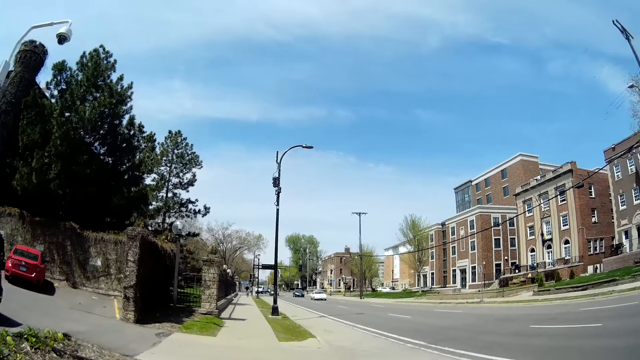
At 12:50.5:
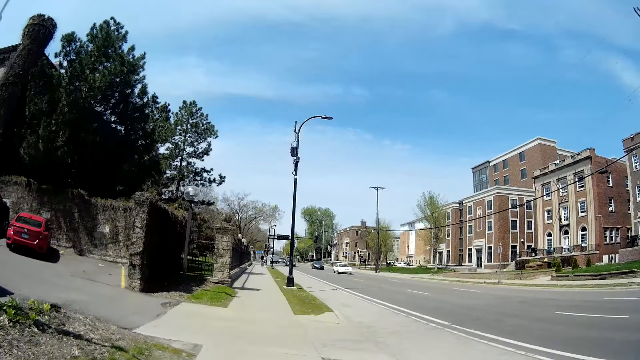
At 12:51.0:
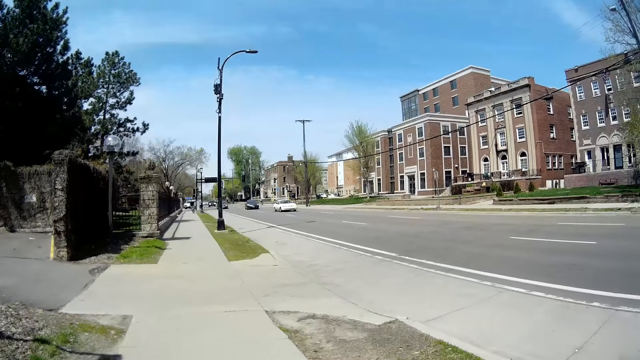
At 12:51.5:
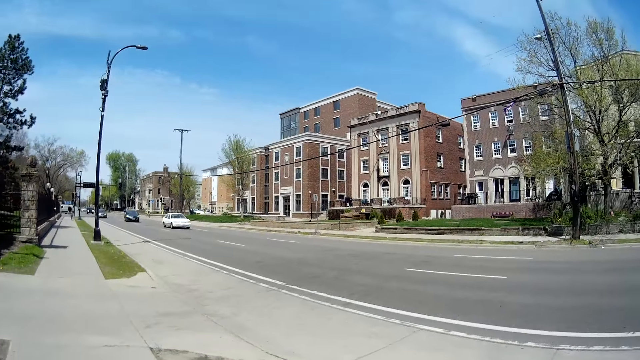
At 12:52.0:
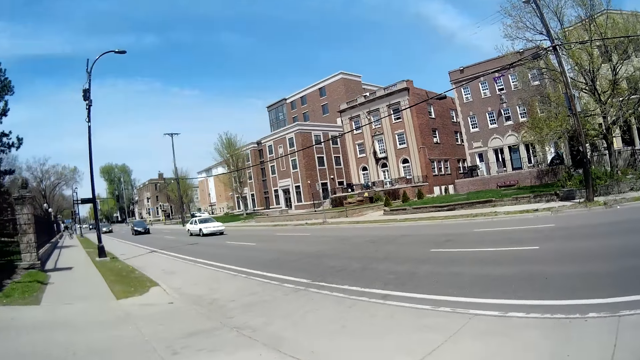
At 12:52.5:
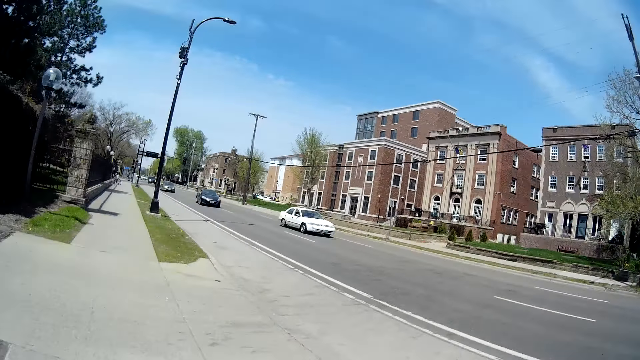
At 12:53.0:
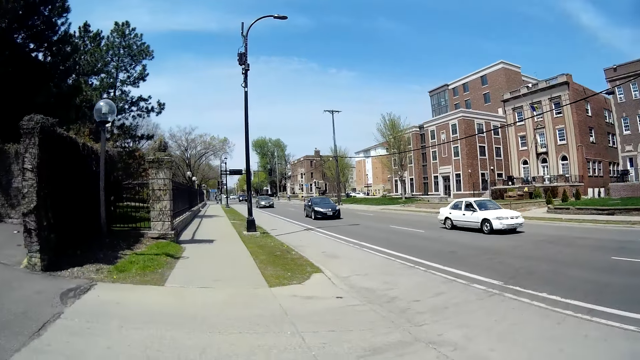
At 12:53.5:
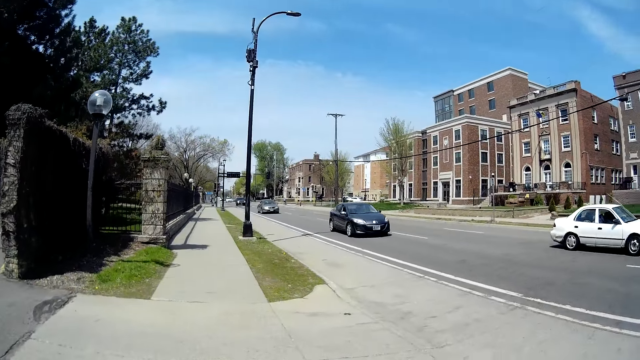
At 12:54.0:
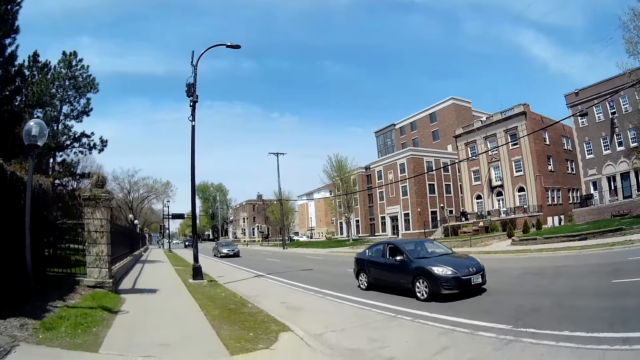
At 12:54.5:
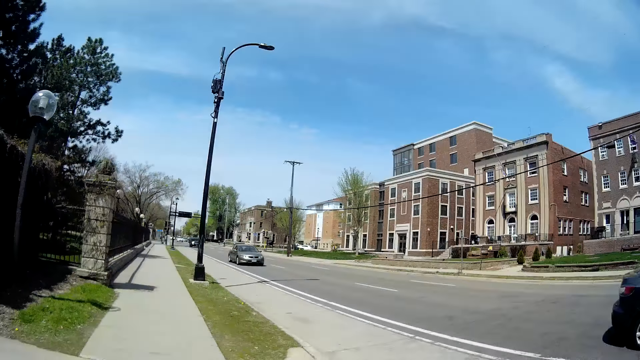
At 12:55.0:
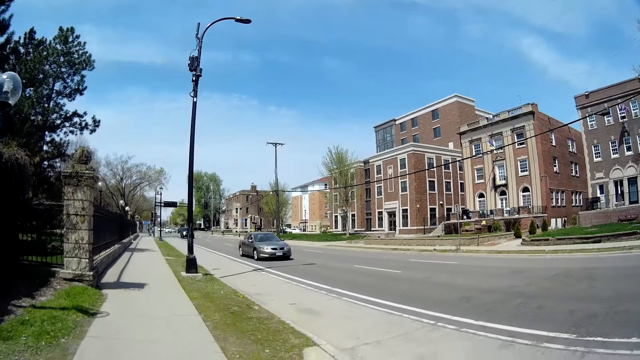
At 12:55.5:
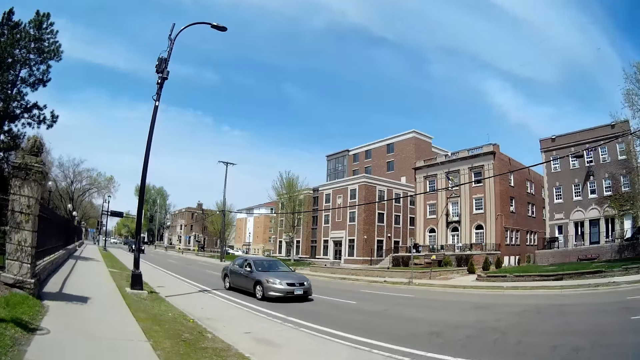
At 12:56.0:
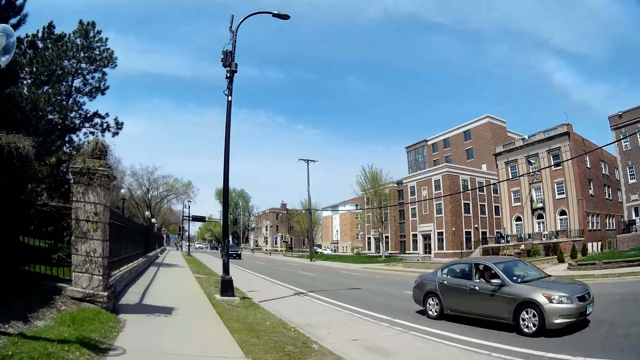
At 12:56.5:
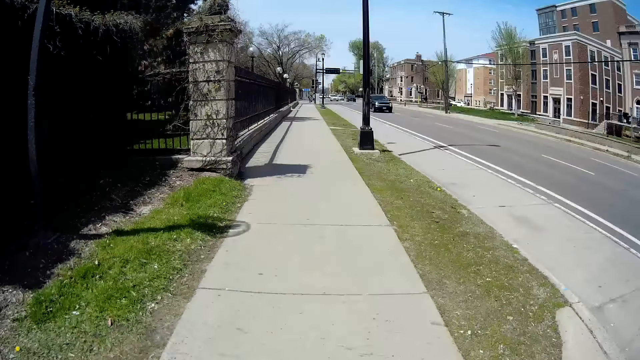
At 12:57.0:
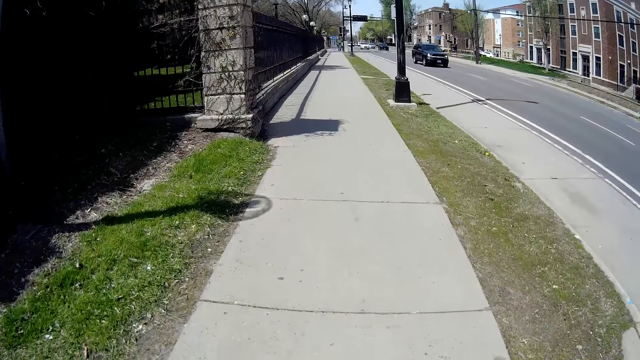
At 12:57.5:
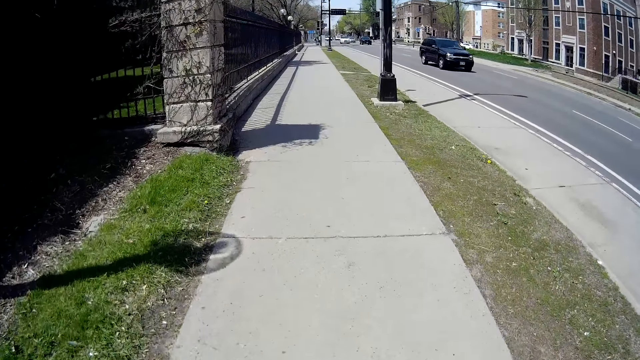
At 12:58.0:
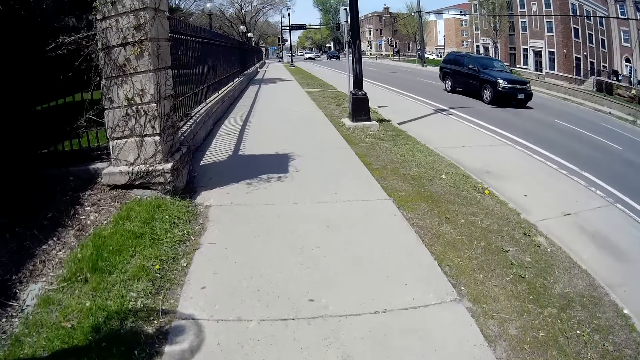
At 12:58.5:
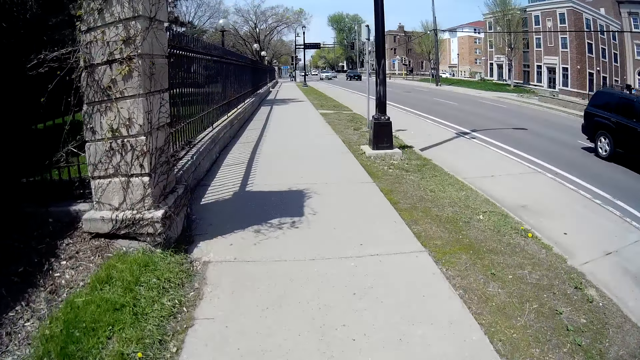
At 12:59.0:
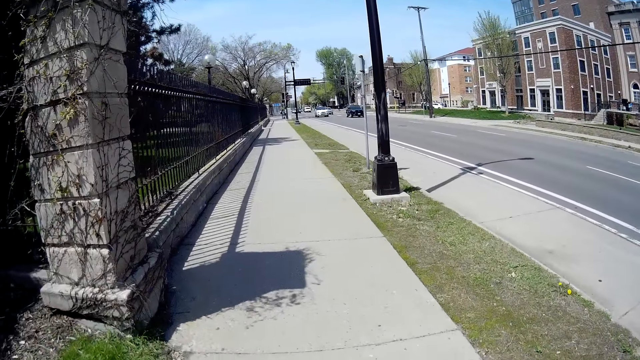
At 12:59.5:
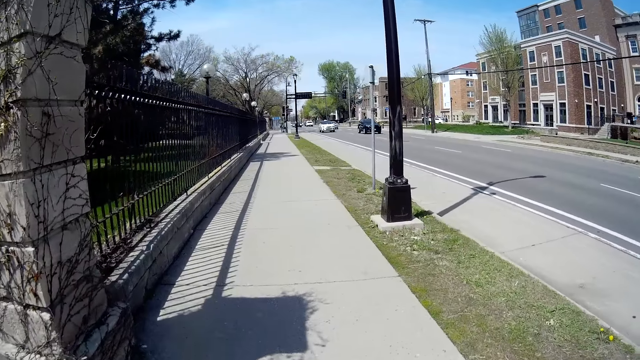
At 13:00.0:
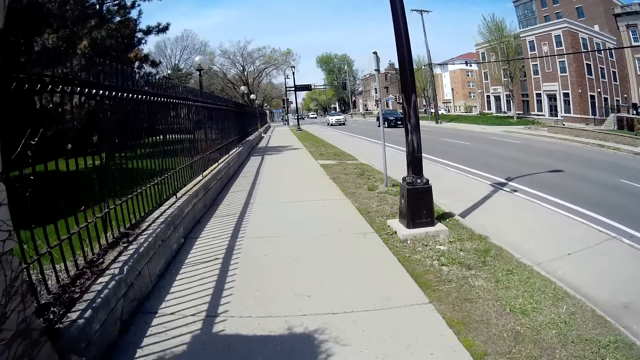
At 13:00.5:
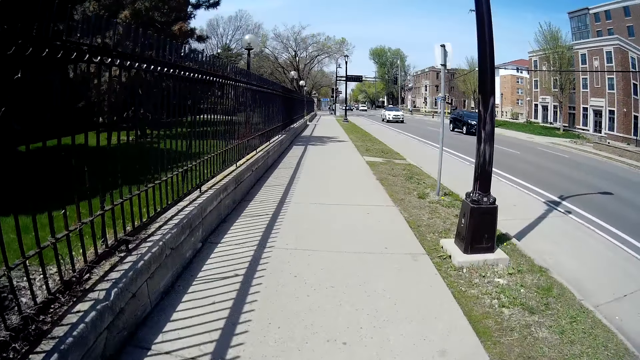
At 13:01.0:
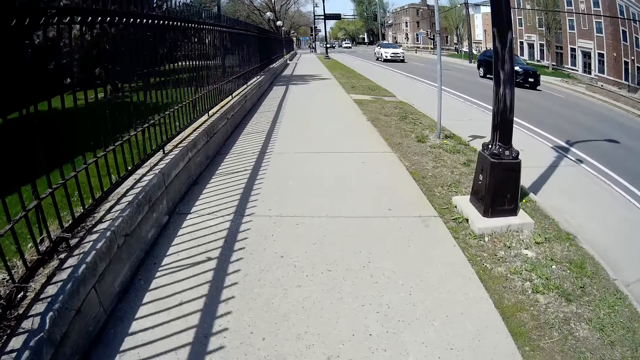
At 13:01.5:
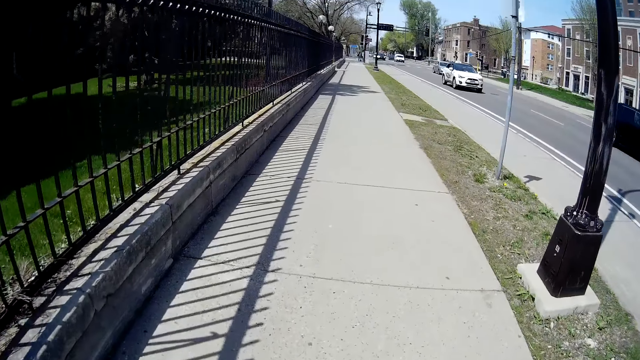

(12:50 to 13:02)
The camera wearer walks beside the person and talks to the person.

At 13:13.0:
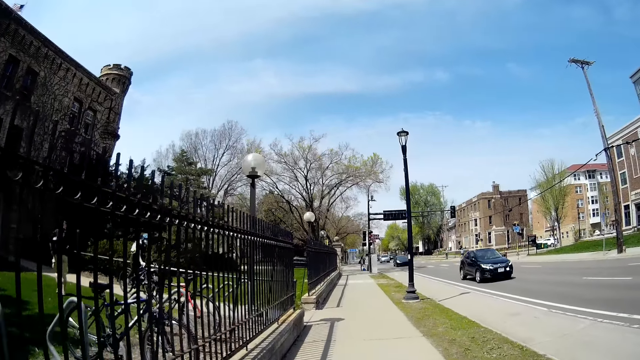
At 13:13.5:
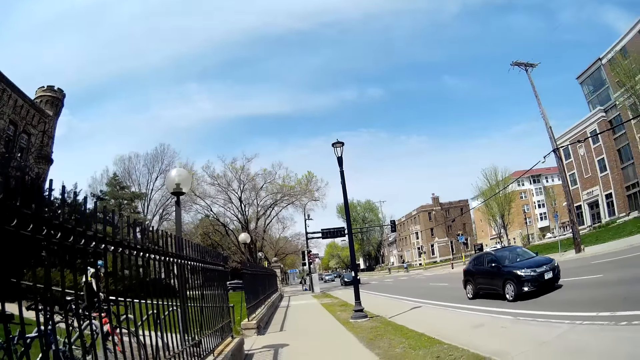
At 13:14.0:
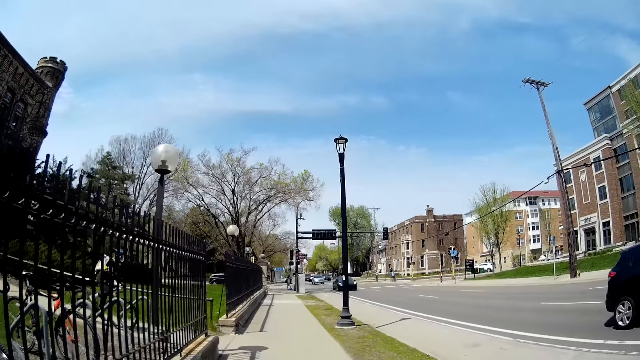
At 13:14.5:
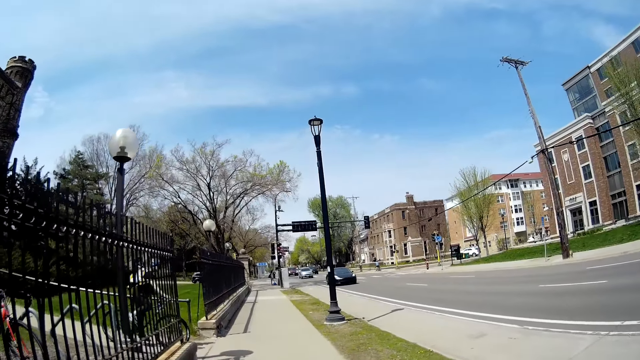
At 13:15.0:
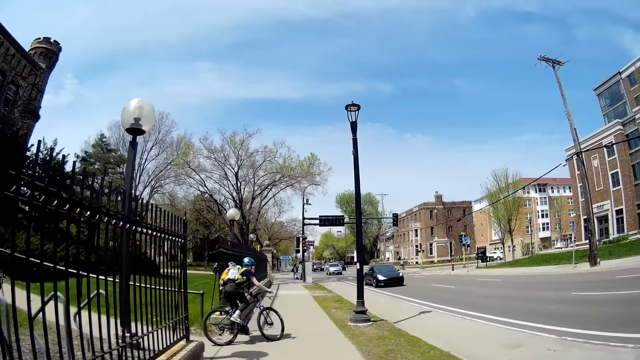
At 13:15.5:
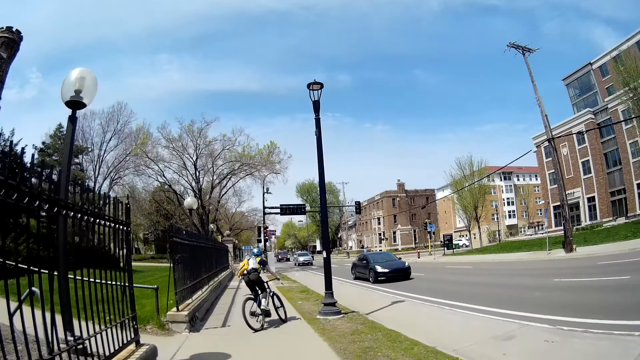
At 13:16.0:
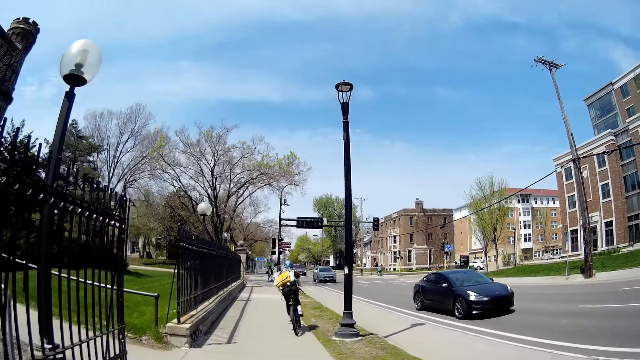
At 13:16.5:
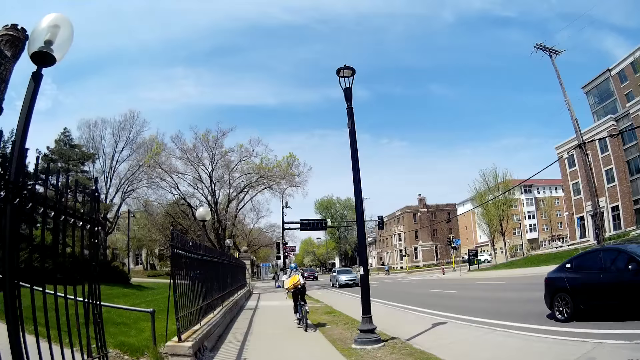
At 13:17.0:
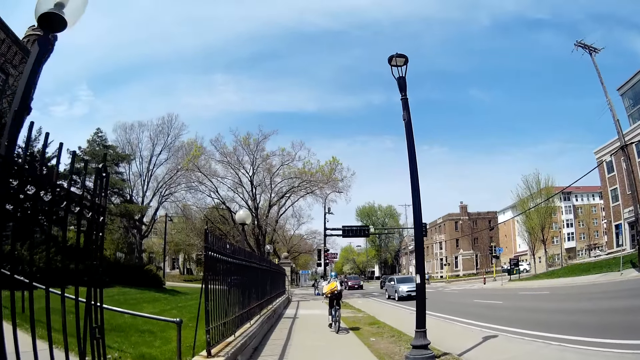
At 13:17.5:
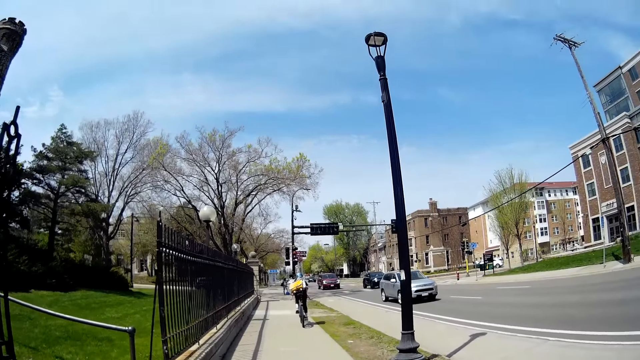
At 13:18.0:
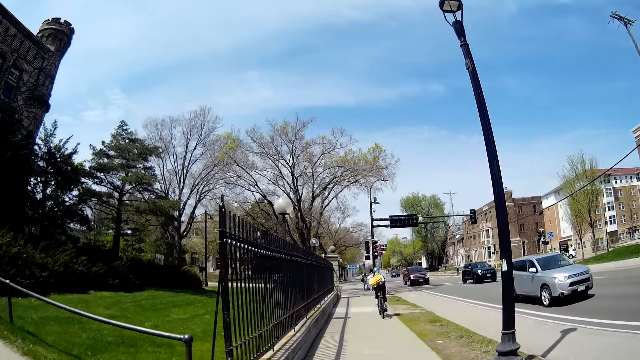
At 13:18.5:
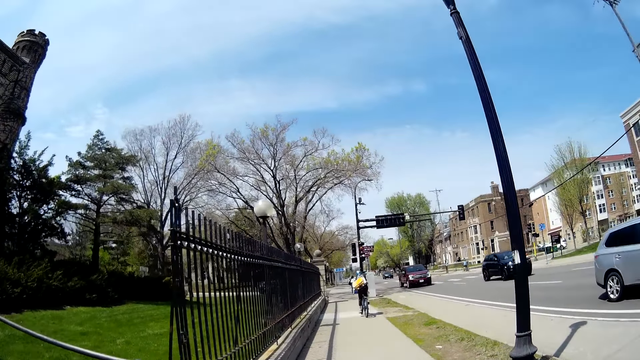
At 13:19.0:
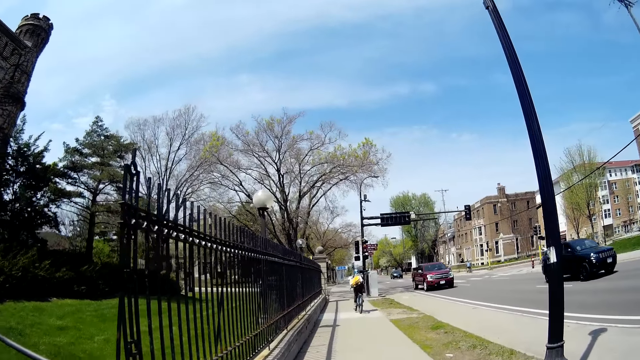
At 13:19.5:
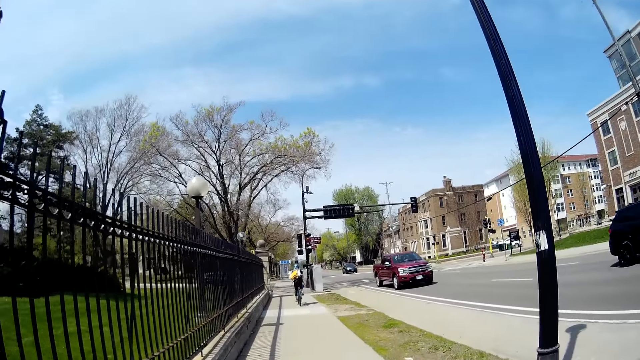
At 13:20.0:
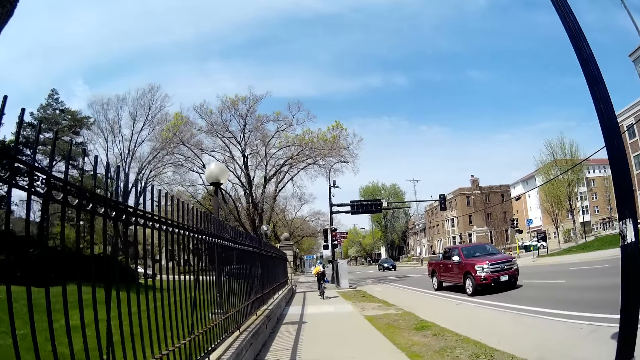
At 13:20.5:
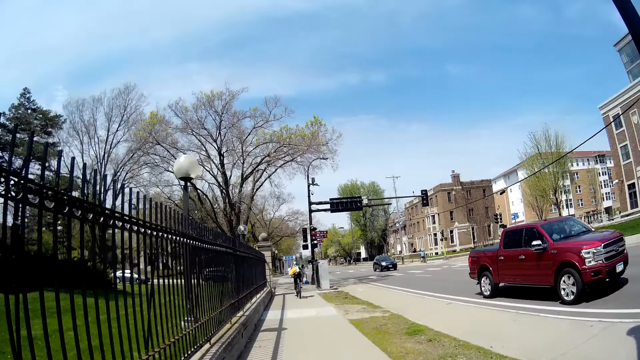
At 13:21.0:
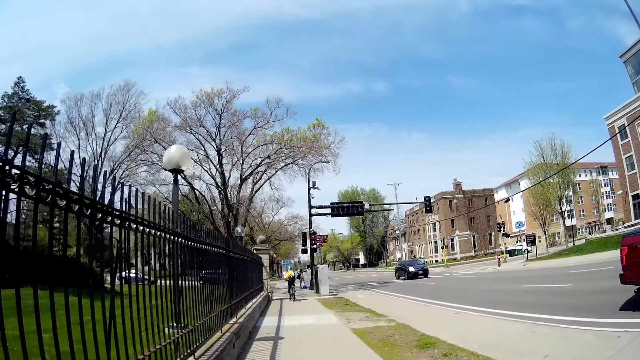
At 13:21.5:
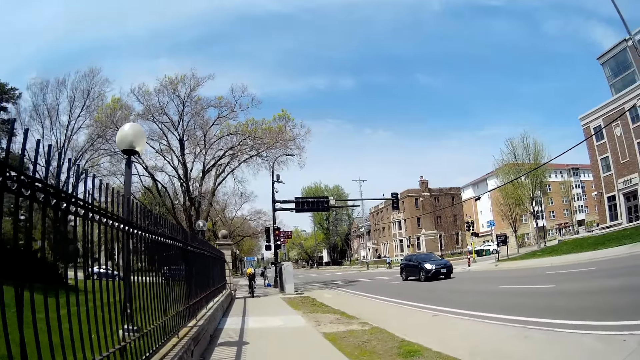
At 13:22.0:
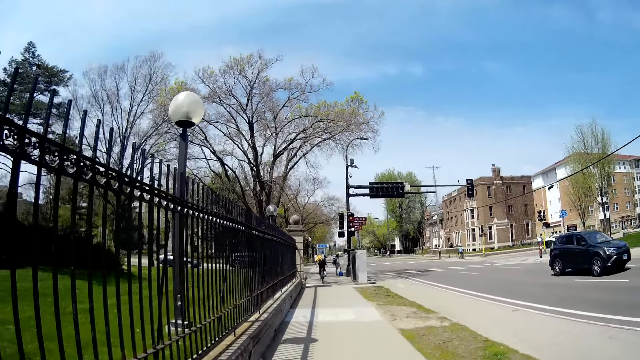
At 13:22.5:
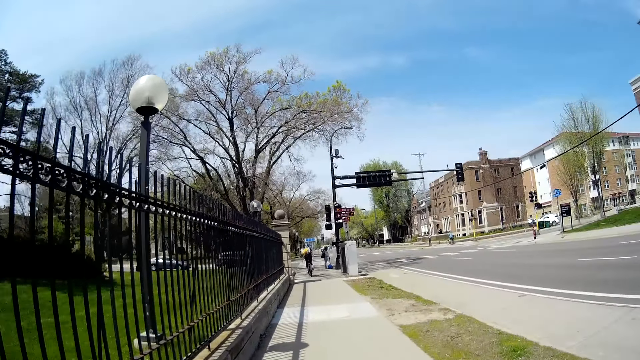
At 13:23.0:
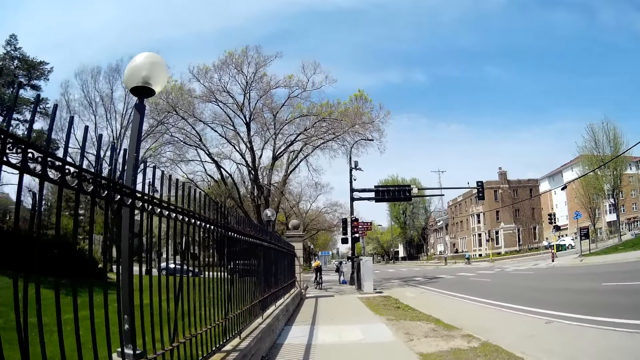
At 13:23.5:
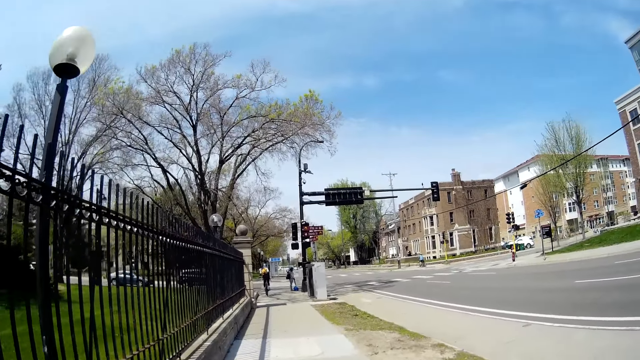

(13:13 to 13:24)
A man rides a bicycle past the camera wearer. The camera wearer walks beside a person.
